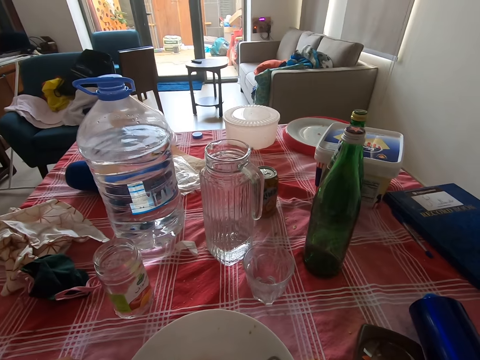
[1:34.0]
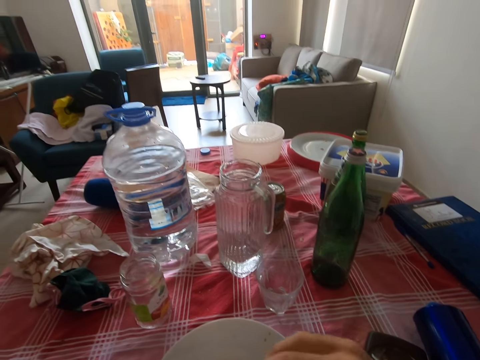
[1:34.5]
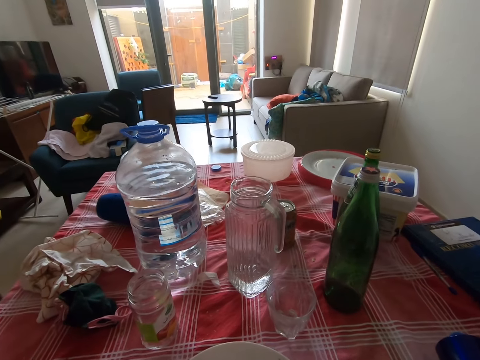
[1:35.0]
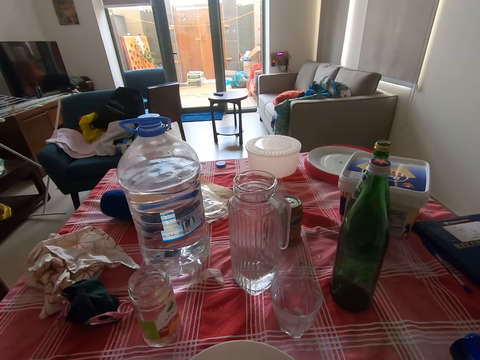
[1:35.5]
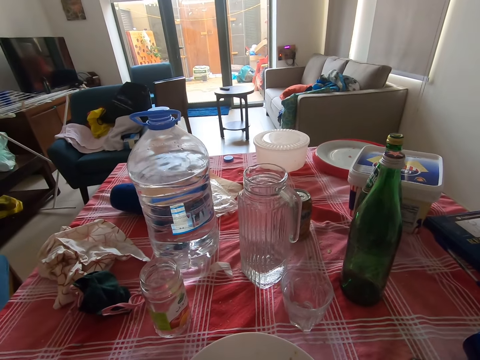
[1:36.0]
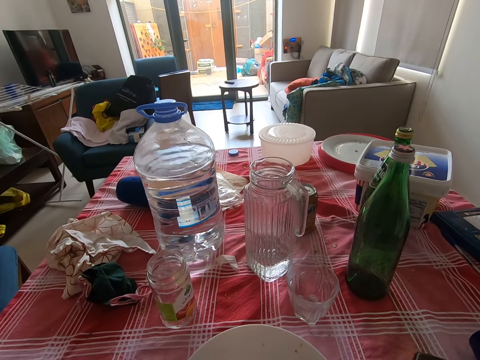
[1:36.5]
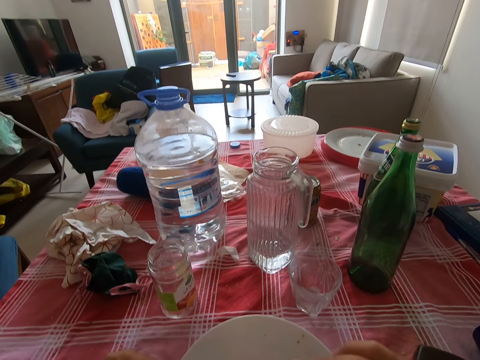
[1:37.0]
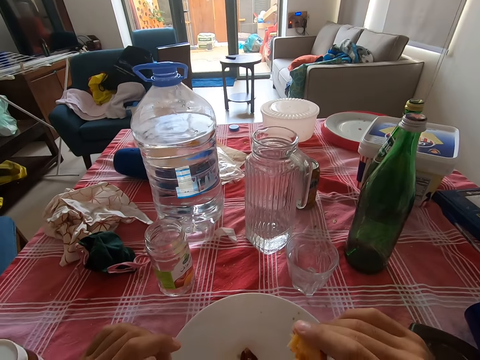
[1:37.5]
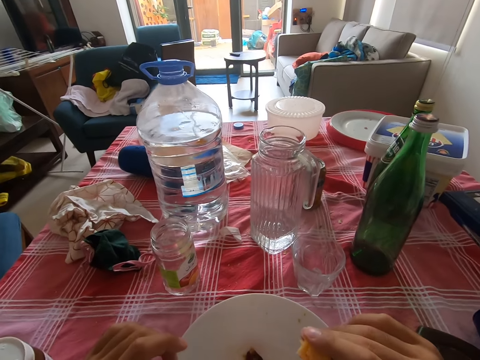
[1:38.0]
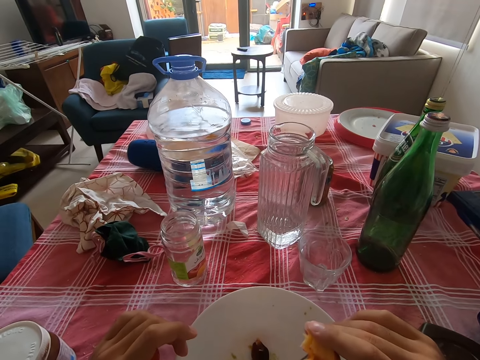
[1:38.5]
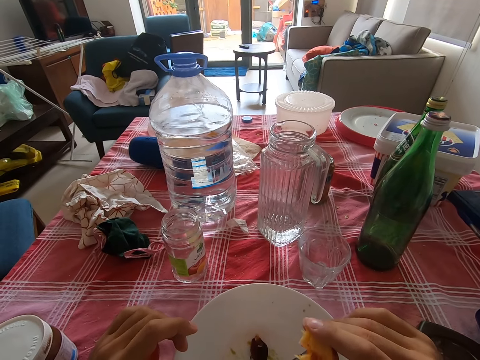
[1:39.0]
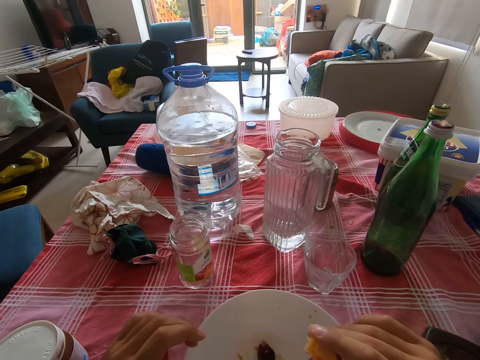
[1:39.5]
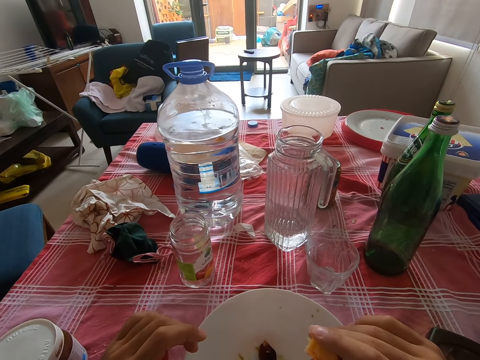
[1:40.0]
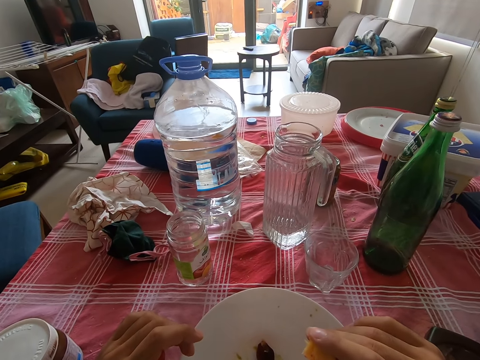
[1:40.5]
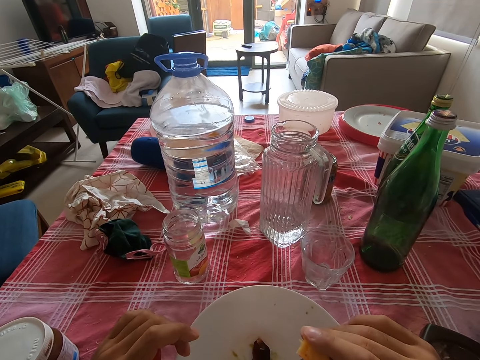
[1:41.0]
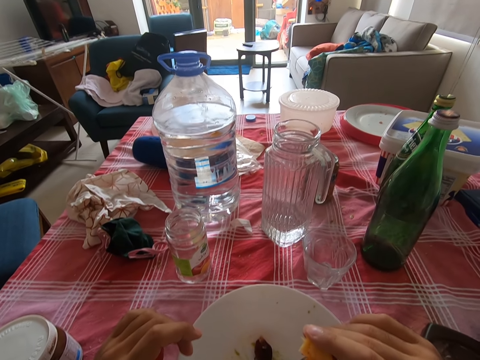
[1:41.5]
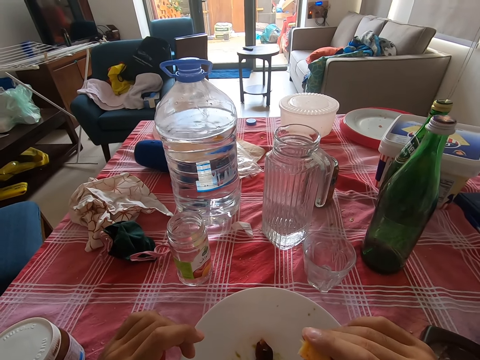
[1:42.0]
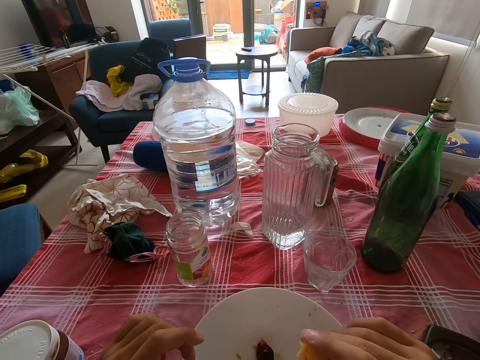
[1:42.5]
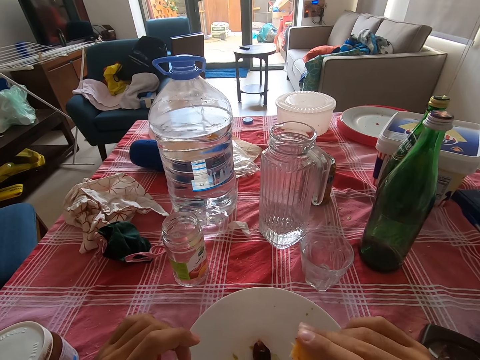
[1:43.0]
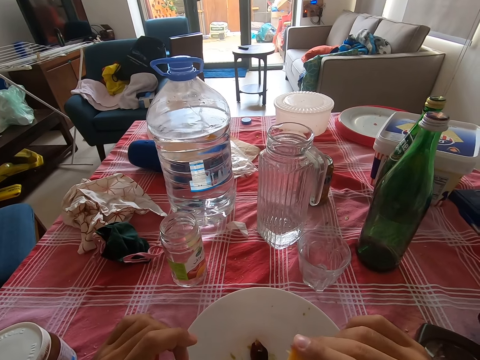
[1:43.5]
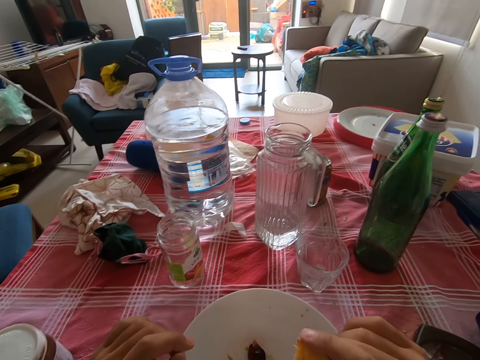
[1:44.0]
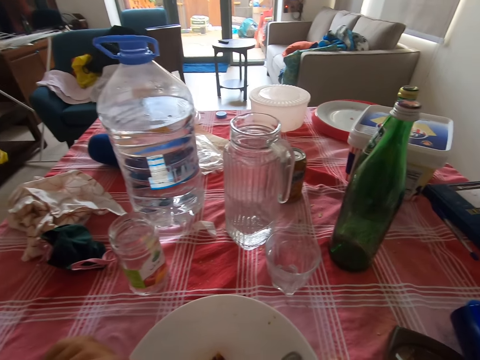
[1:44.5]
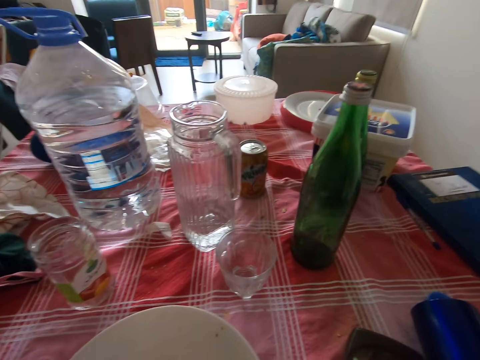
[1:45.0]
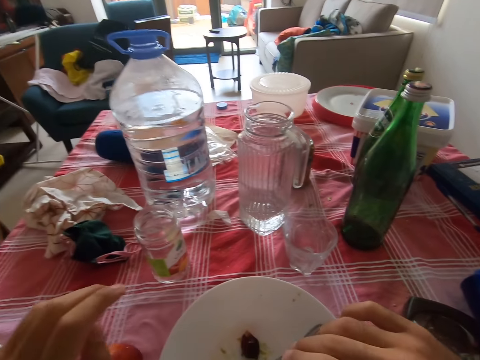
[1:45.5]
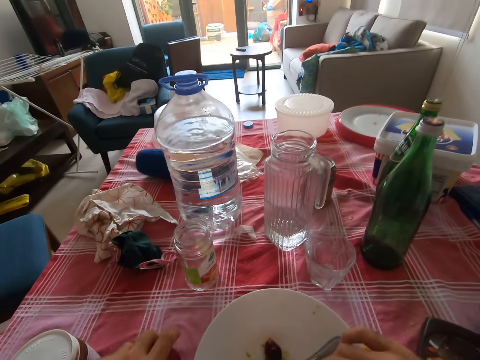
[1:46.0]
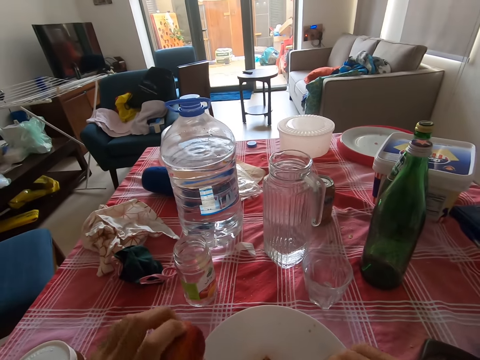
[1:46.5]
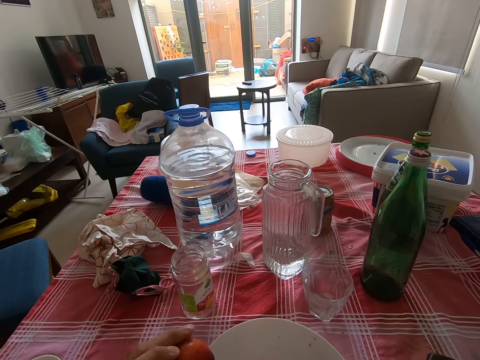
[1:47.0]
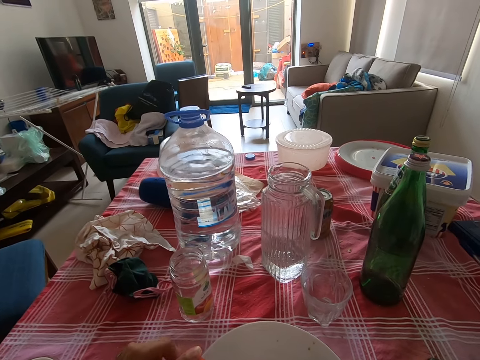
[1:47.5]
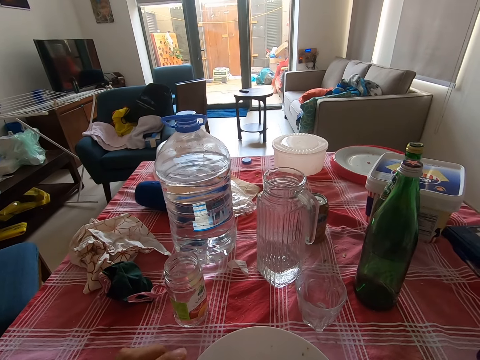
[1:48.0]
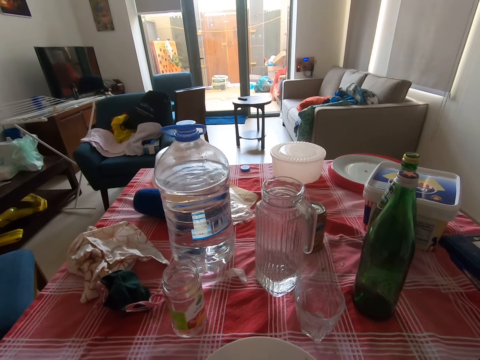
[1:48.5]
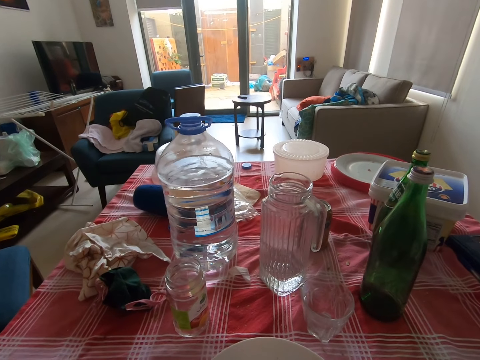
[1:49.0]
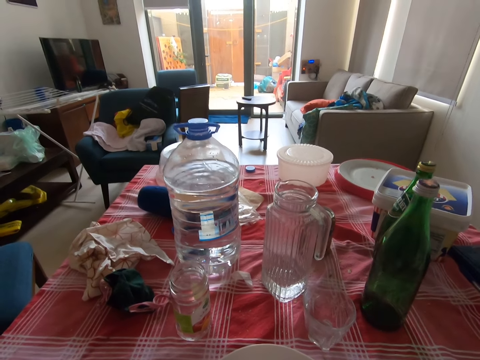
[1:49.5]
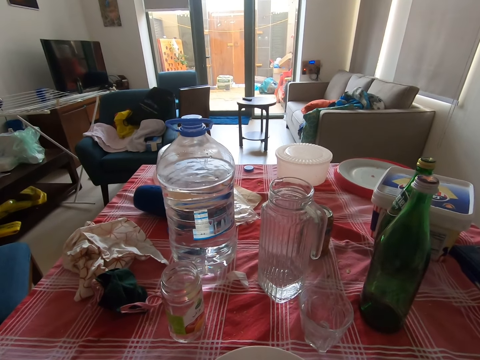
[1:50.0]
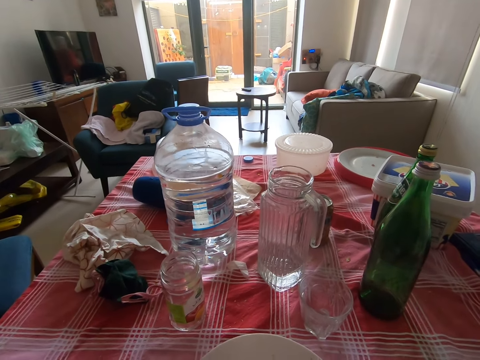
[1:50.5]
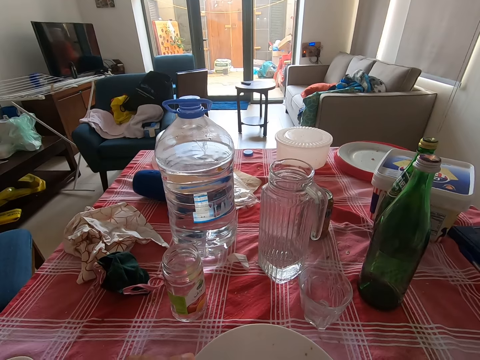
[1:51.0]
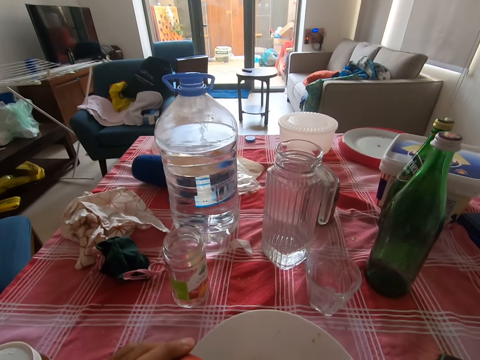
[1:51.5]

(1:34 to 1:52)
The camera wearer puts the peach in the mouth. They eat the peach fruit. They pick the peach from the table. They rotate the peach fruit.

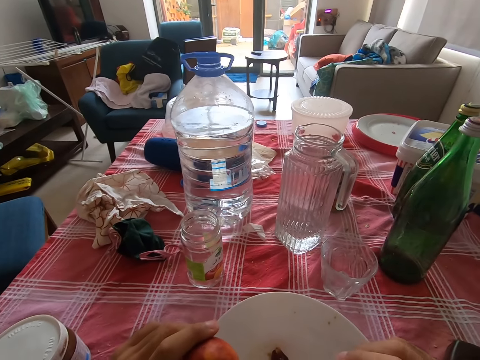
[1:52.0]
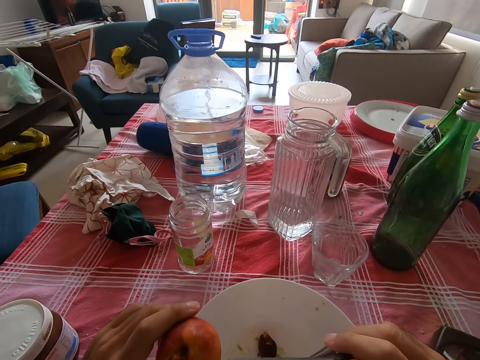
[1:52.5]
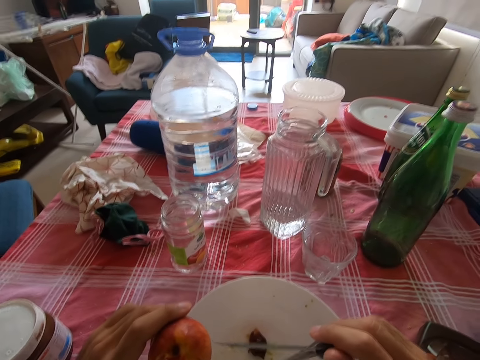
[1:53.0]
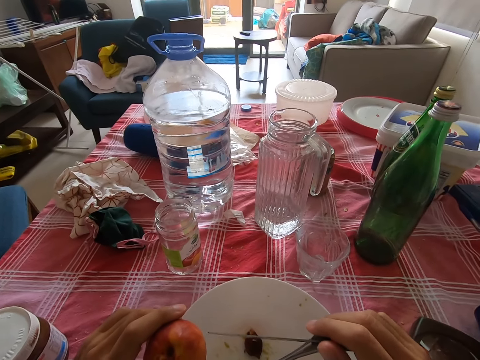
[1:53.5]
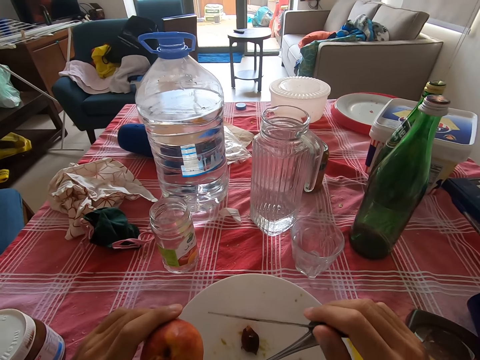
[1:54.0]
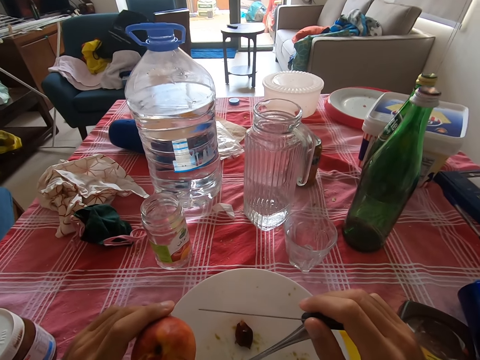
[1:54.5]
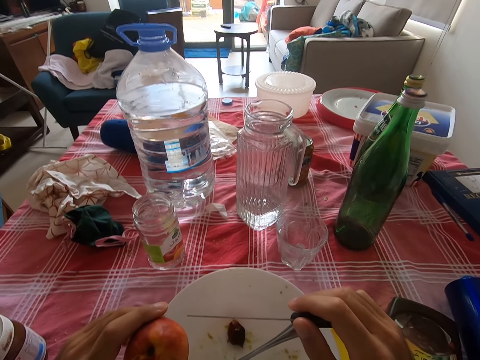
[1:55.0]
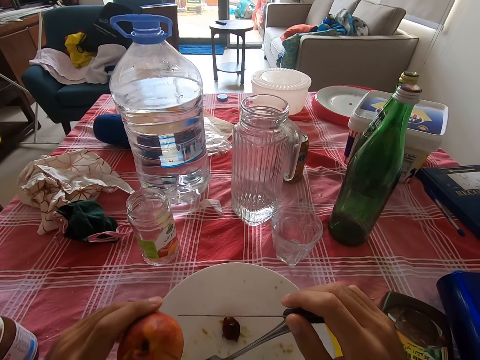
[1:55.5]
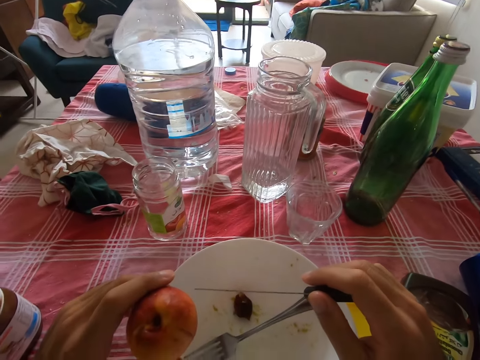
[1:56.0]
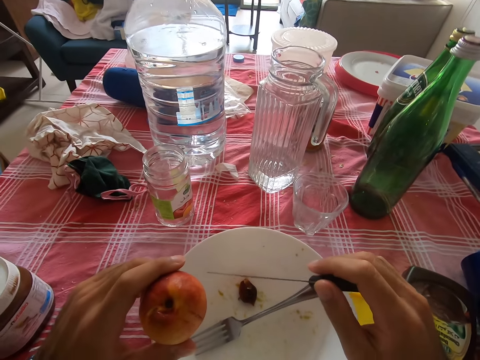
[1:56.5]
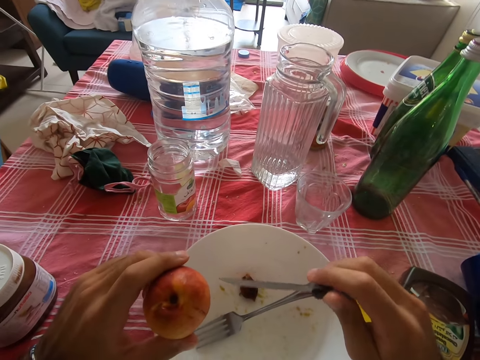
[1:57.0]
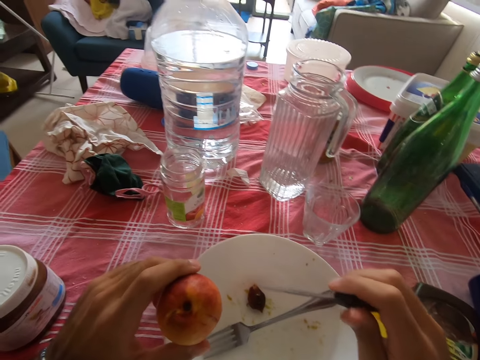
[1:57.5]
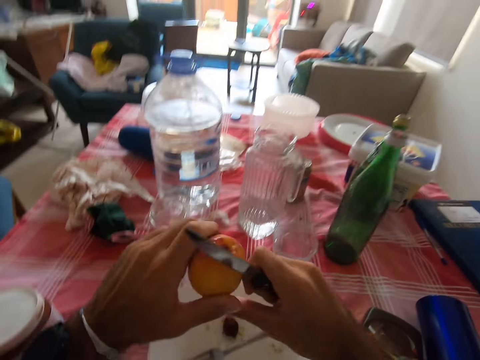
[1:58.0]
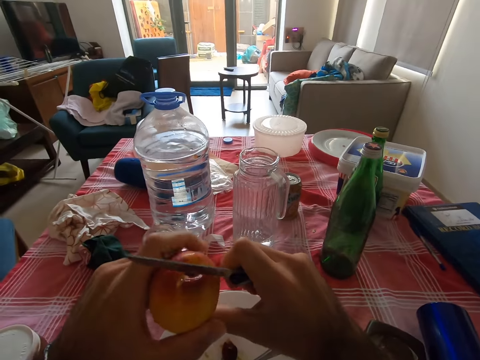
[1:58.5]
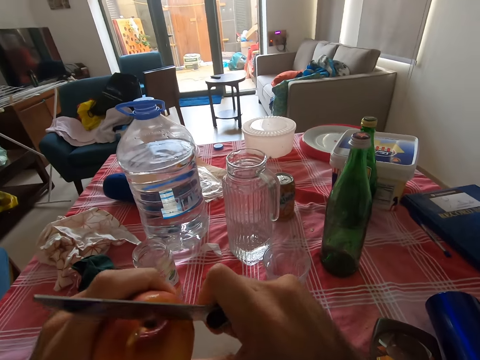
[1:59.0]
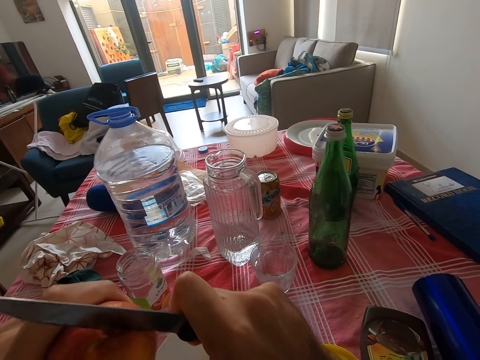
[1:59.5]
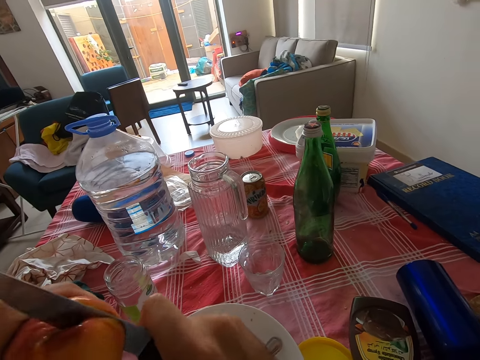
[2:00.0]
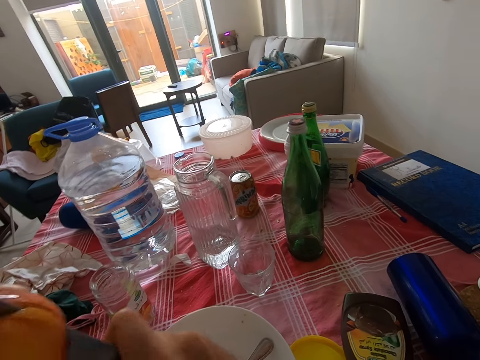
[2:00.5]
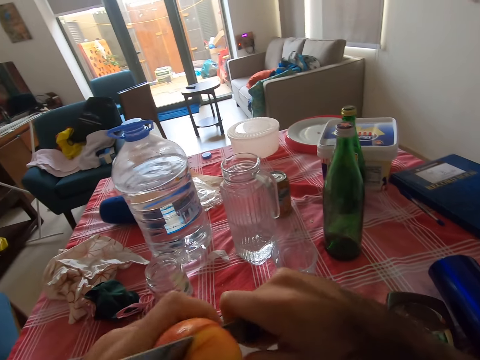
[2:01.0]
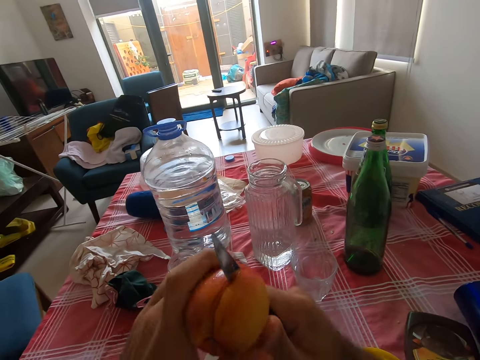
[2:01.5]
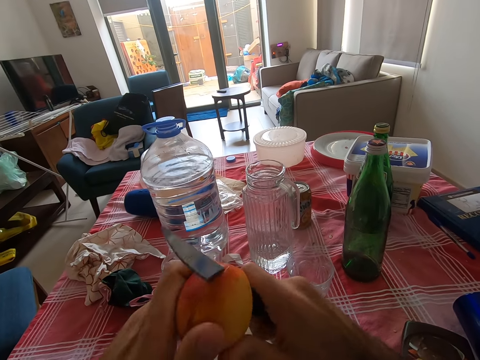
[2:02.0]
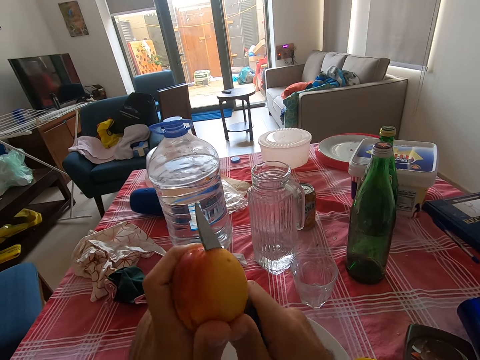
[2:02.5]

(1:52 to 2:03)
The camera wearer holds a knife. They cut the peach fruit using the knife.
